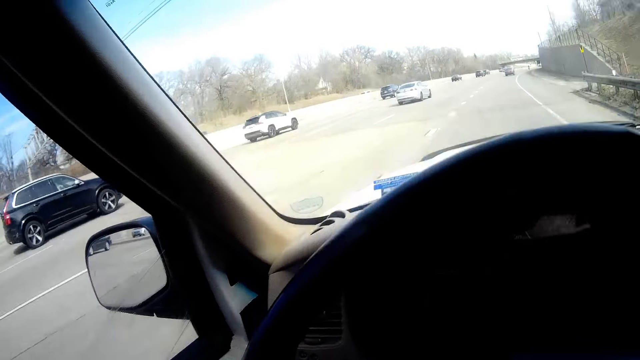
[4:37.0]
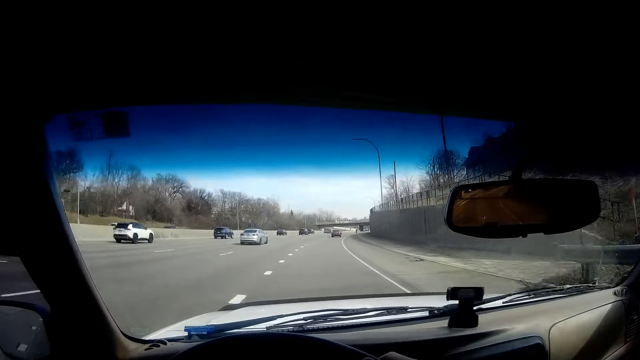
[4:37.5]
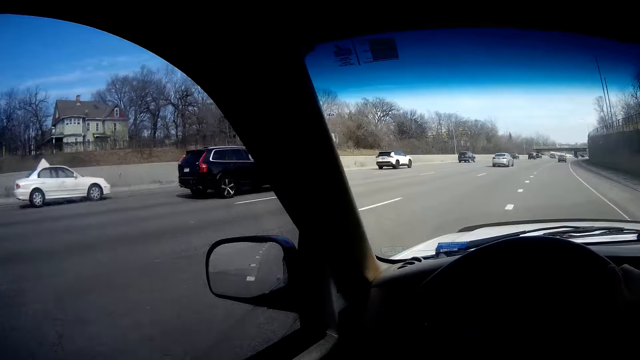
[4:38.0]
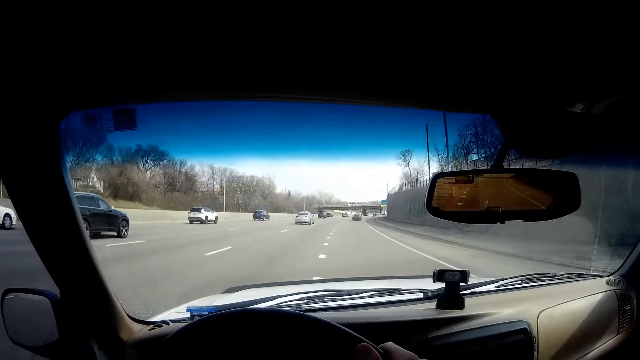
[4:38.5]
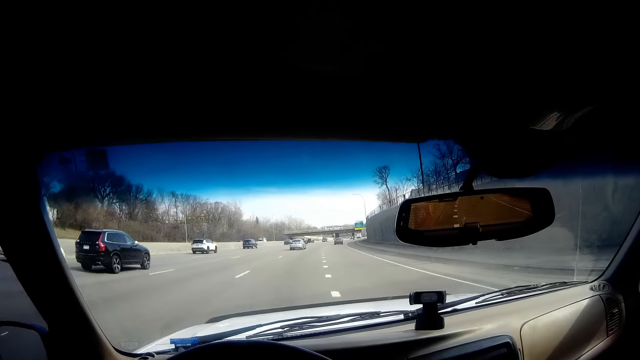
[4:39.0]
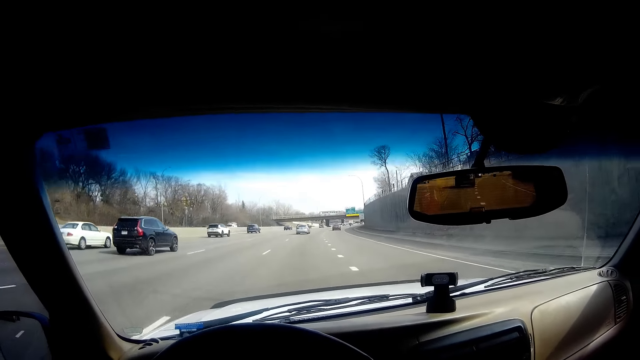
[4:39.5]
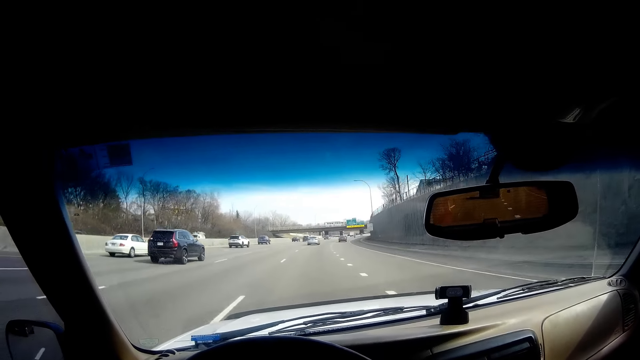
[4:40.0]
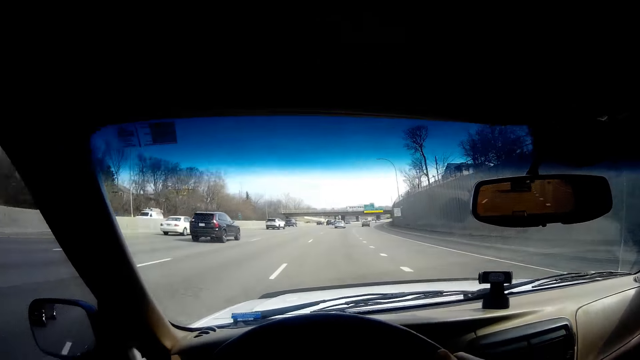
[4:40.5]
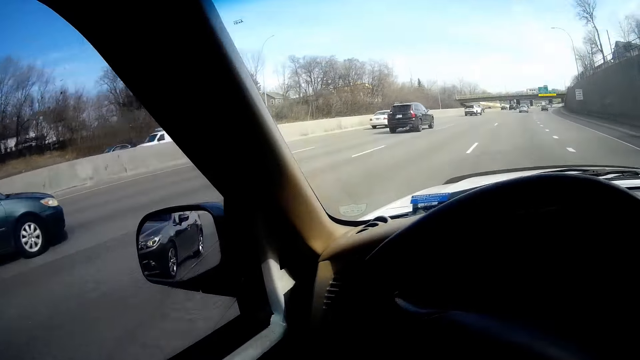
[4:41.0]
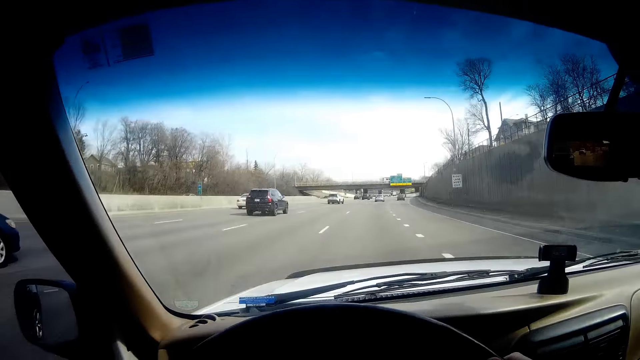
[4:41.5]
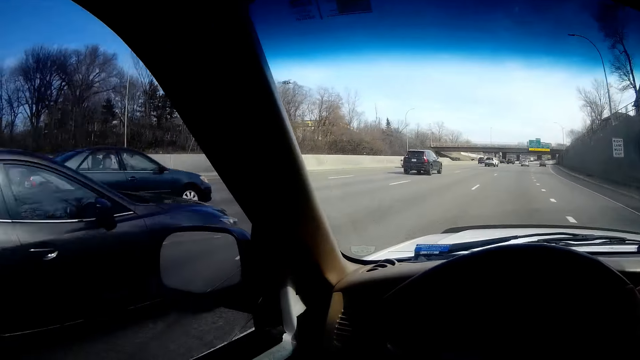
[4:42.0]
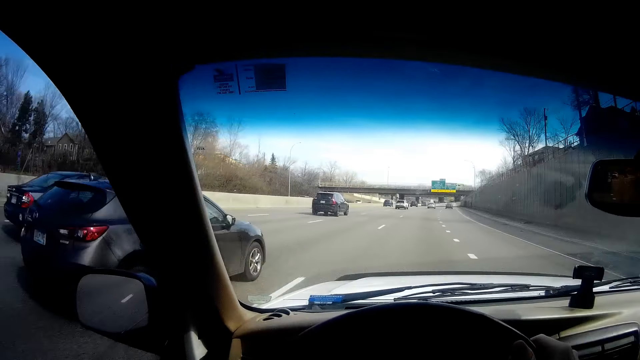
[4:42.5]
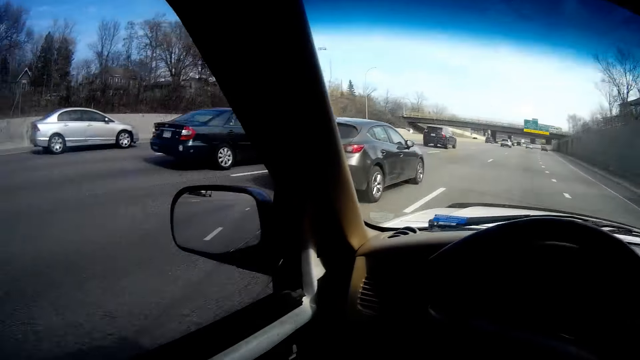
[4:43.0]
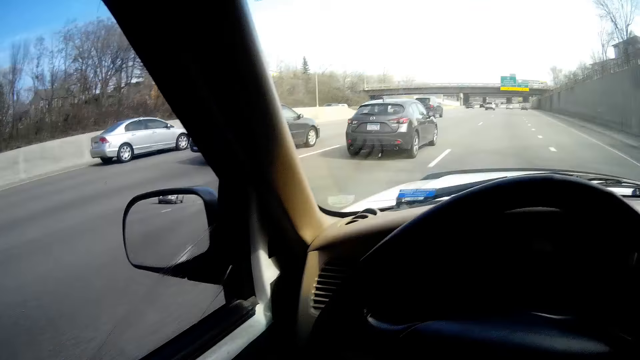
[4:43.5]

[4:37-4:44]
The camera wearer looks at the front view. They look at the side mirror. They look at the front view.

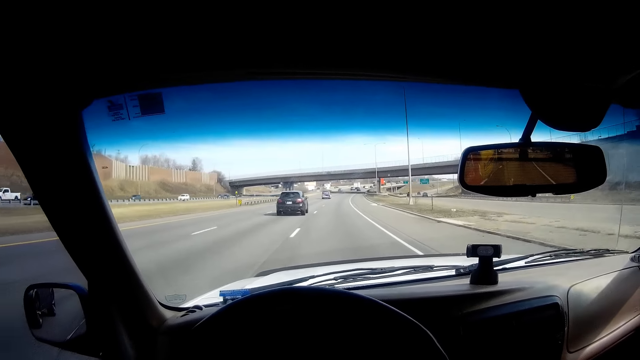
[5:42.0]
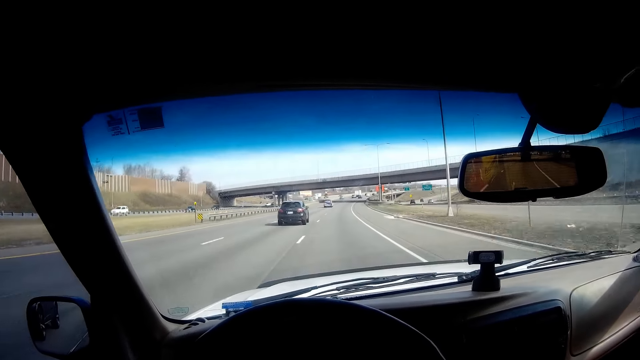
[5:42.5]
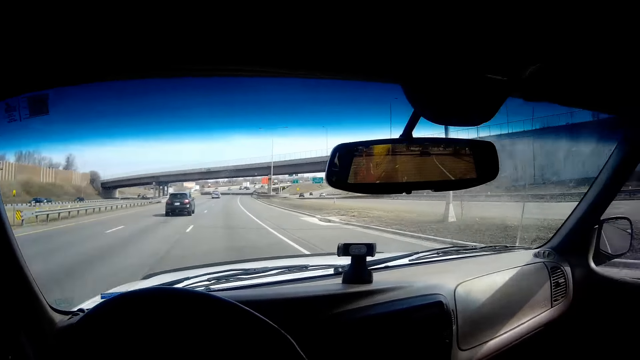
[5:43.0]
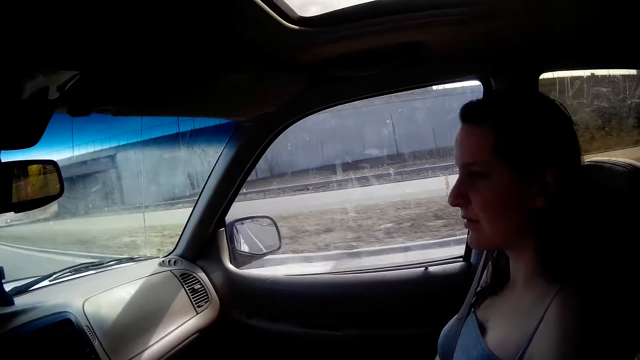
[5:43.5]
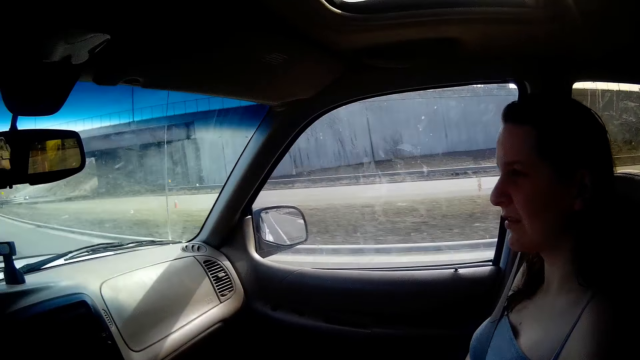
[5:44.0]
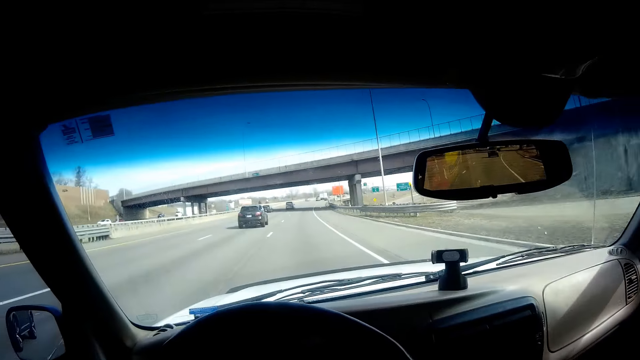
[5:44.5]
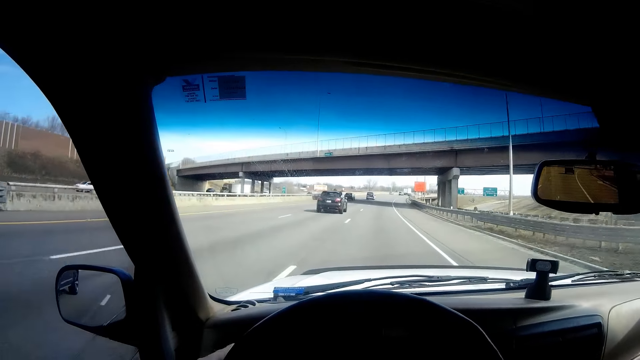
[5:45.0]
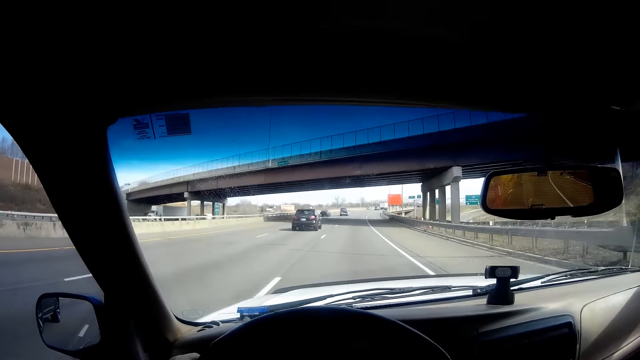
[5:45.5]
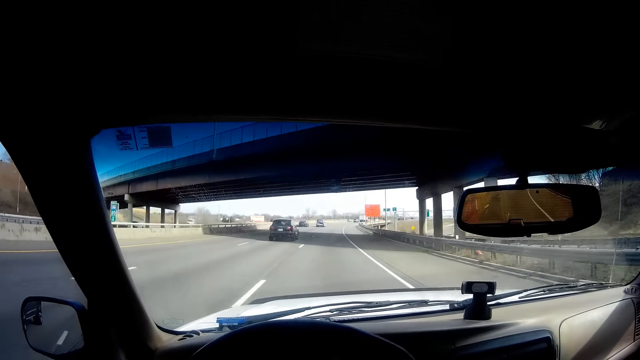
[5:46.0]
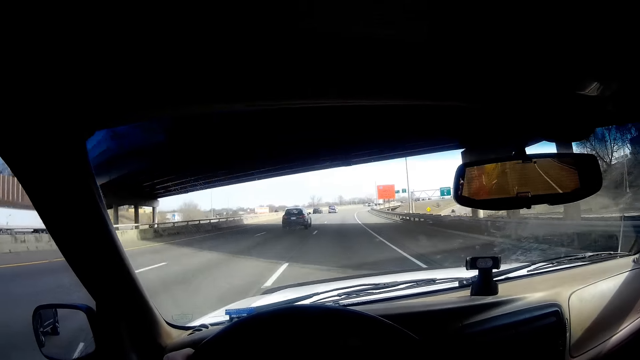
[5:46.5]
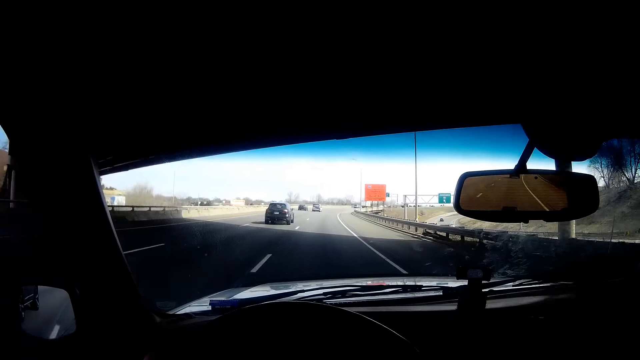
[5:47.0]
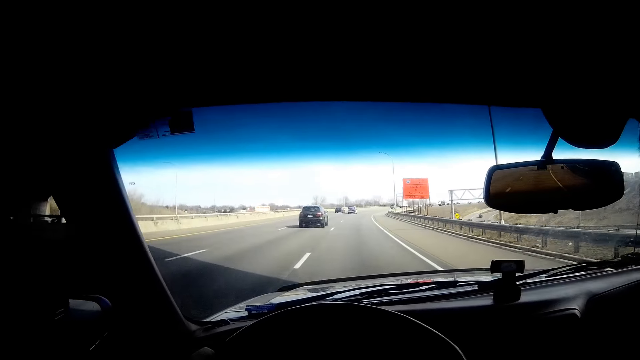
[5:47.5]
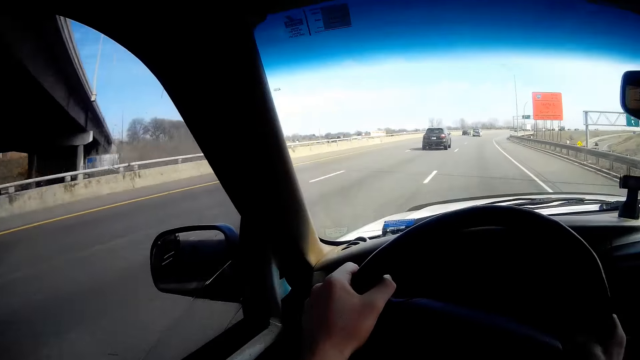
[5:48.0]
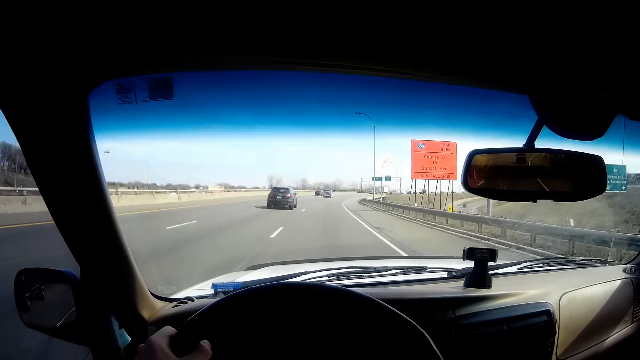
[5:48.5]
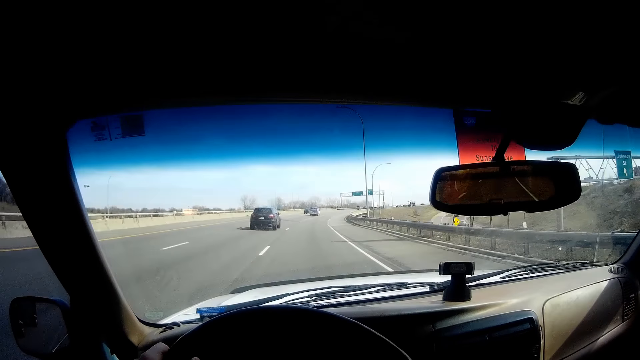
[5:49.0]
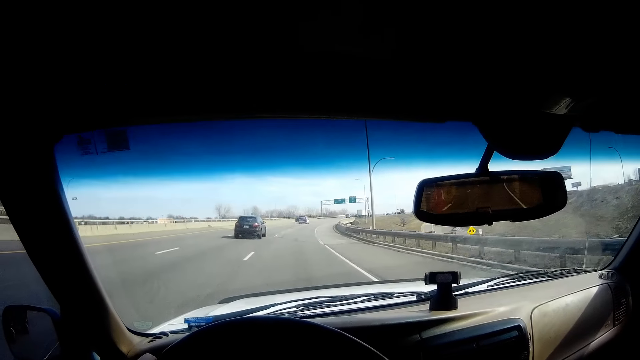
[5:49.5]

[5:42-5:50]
The camera wearer interacts with a woman at the passenger seat. He looks towards the woman in the vehicle. He looks forward. He drives the car with his hands on the steering wheel.

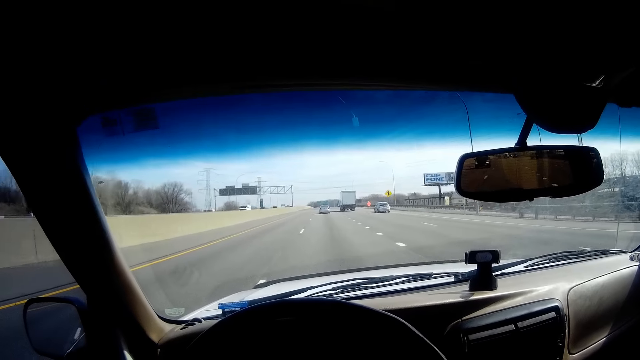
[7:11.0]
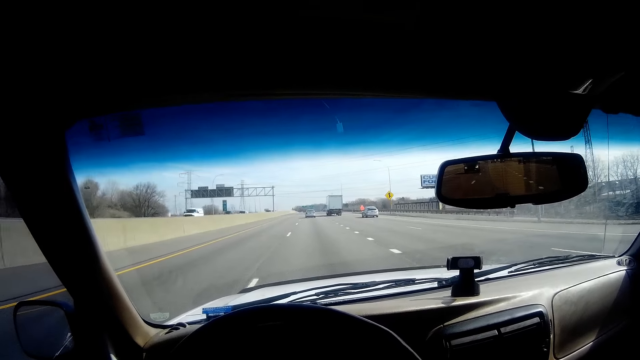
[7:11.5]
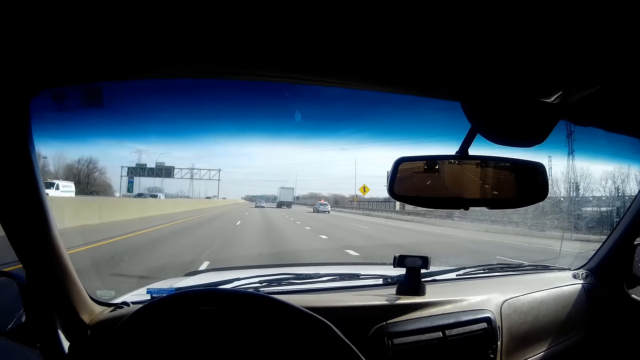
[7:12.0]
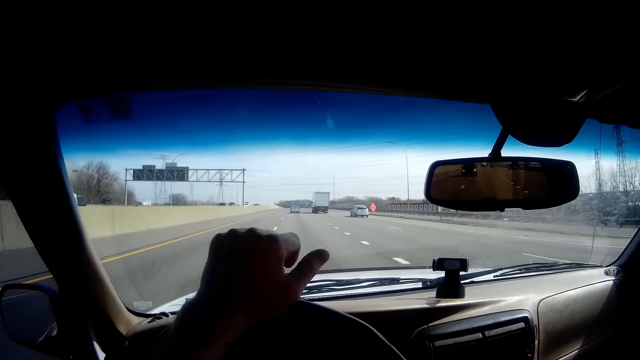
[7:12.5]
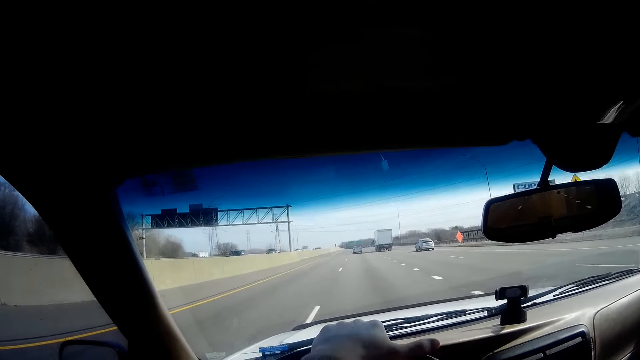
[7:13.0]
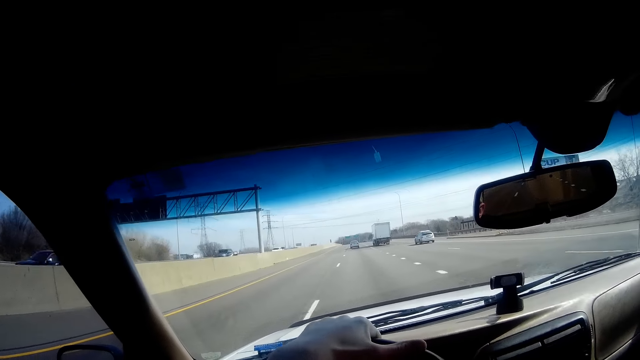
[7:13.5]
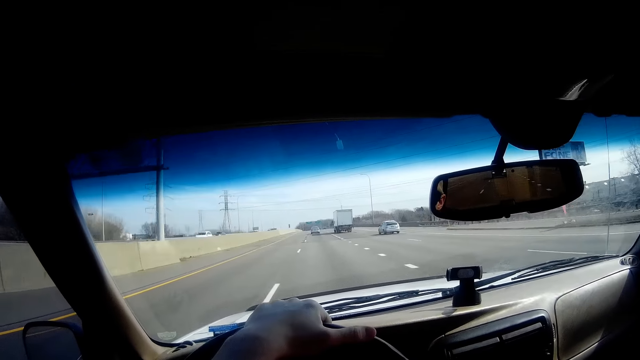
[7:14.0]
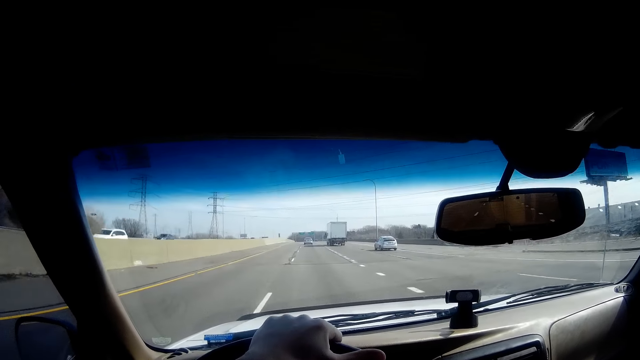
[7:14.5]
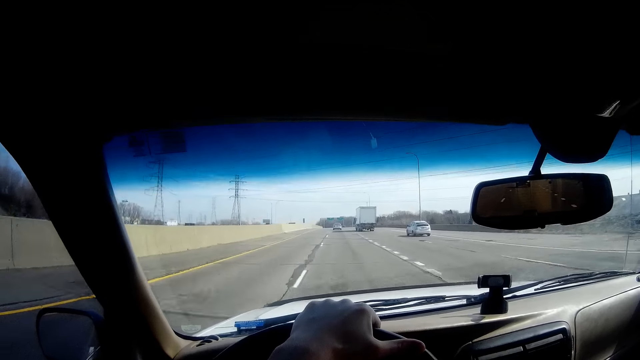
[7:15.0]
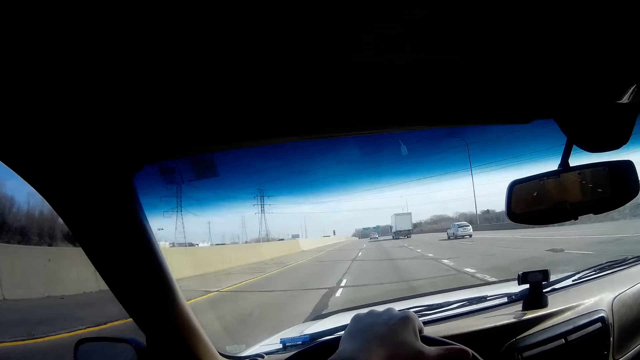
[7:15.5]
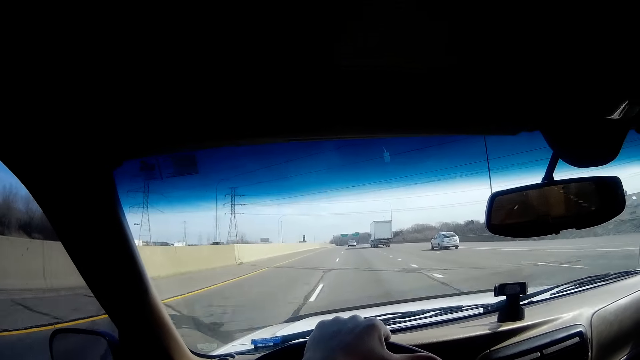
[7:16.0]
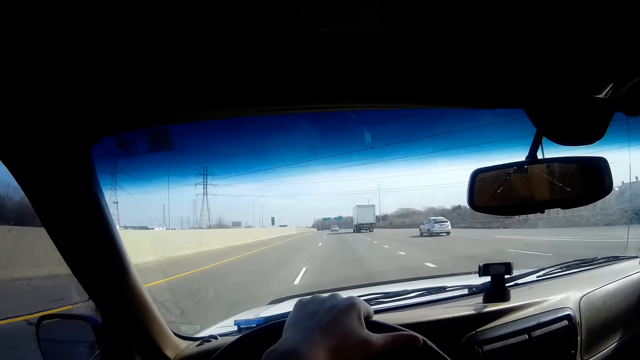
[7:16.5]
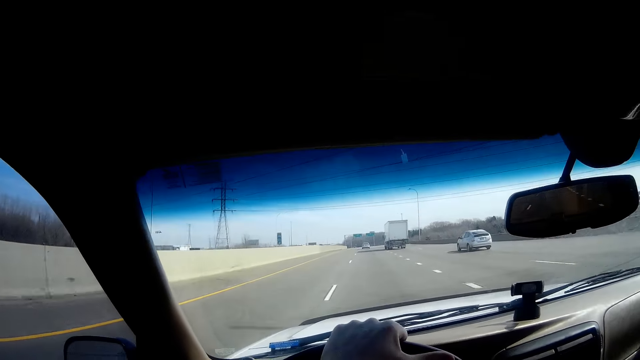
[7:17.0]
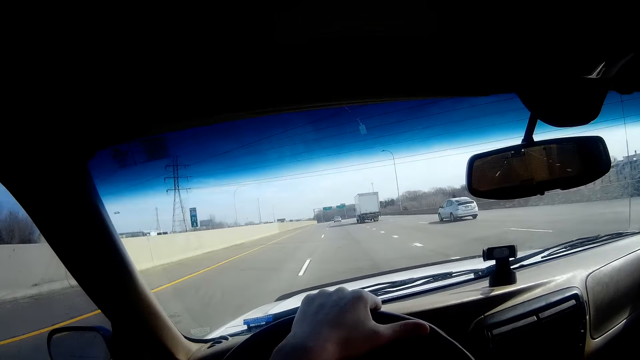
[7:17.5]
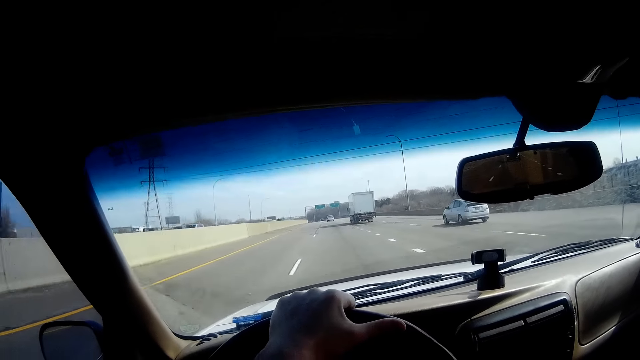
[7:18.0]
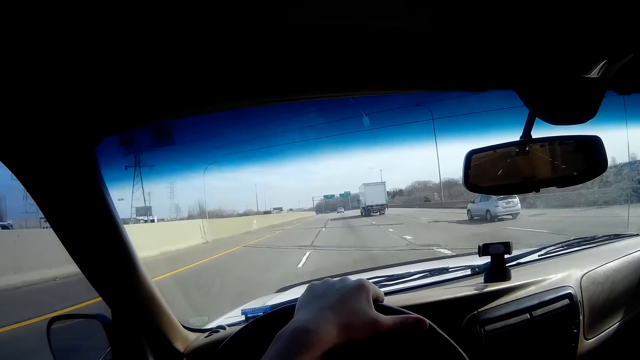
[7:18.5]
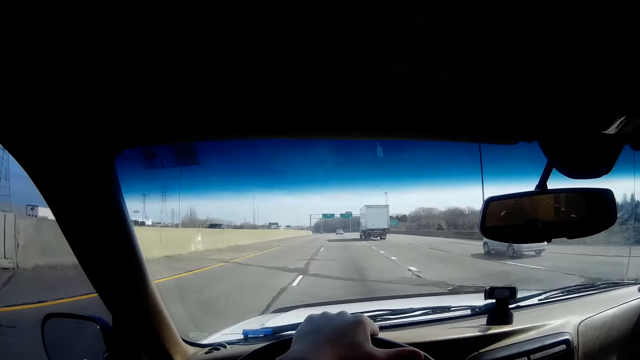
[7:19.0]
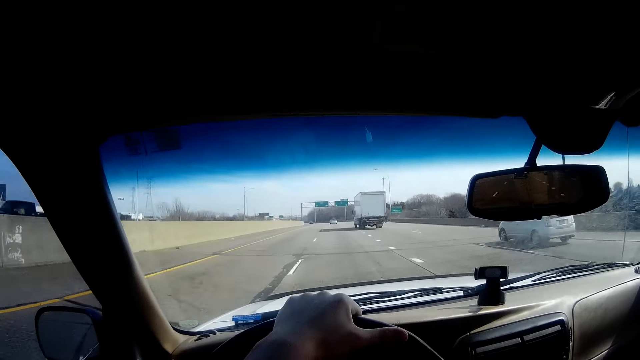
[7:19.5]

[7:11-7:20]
The camera wearer adjusts the left hand on the steering wheel.
